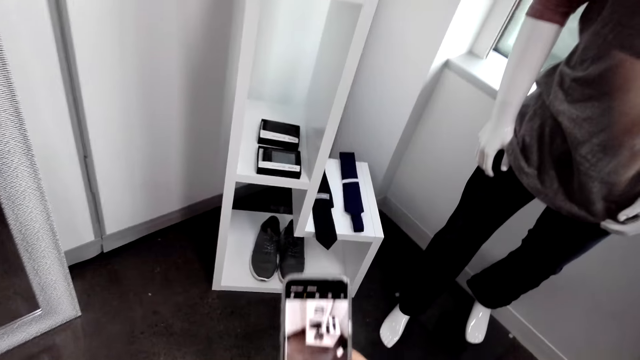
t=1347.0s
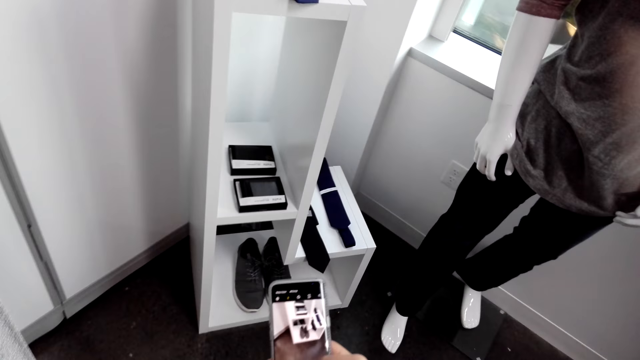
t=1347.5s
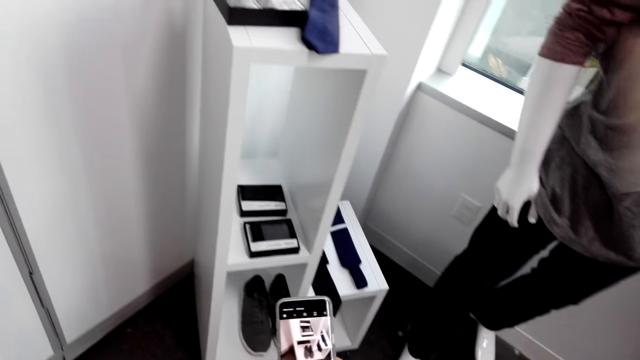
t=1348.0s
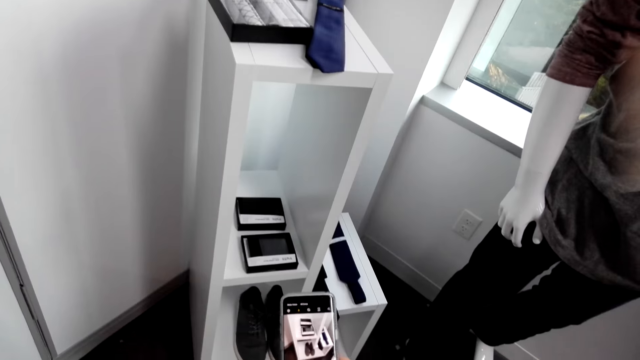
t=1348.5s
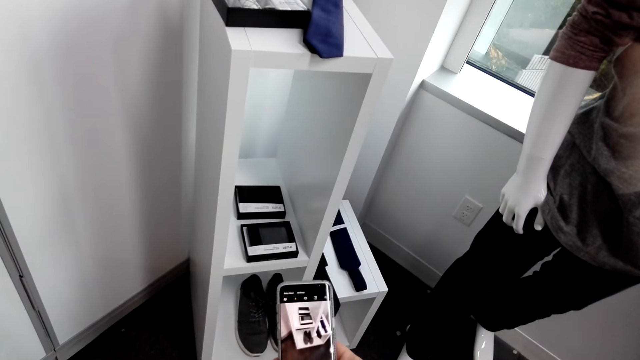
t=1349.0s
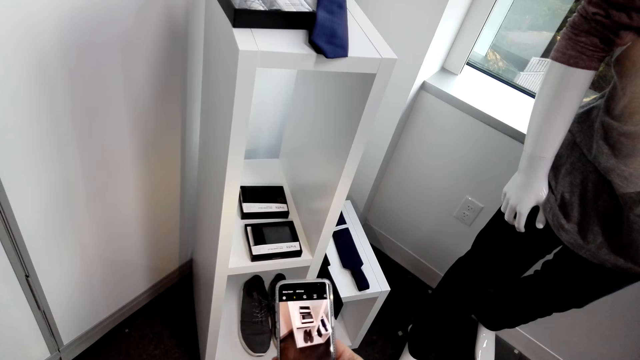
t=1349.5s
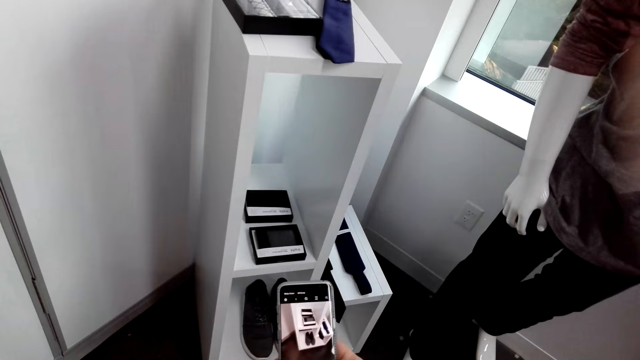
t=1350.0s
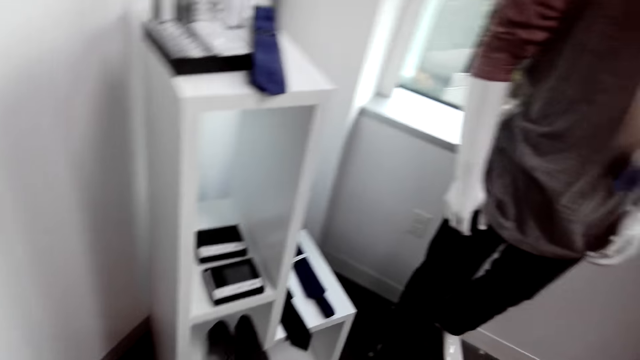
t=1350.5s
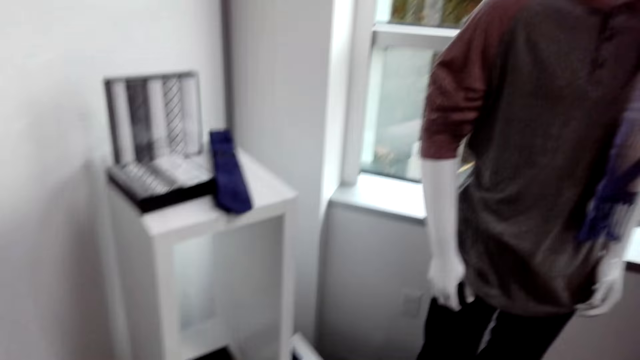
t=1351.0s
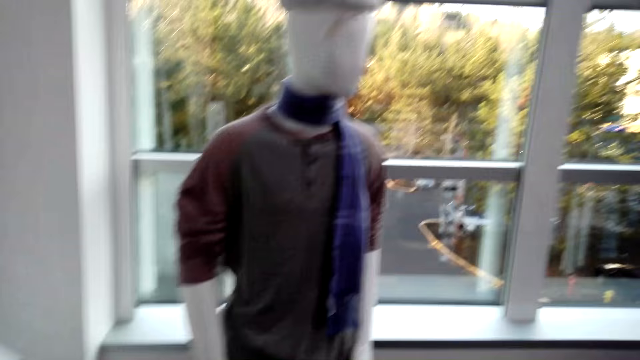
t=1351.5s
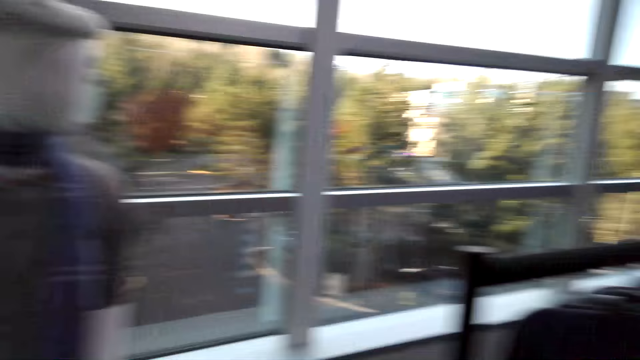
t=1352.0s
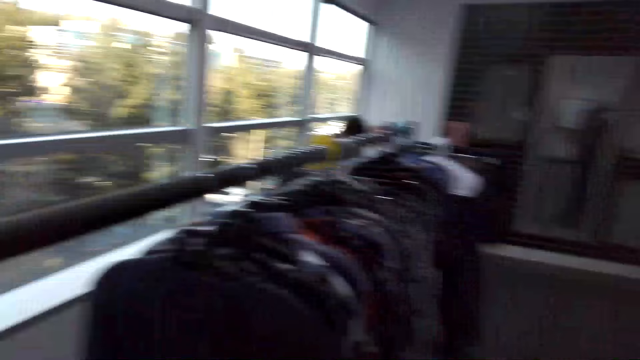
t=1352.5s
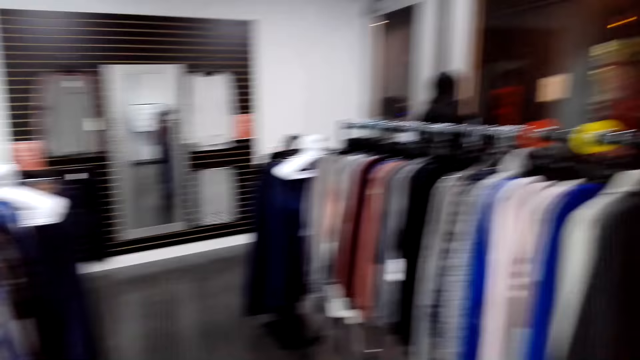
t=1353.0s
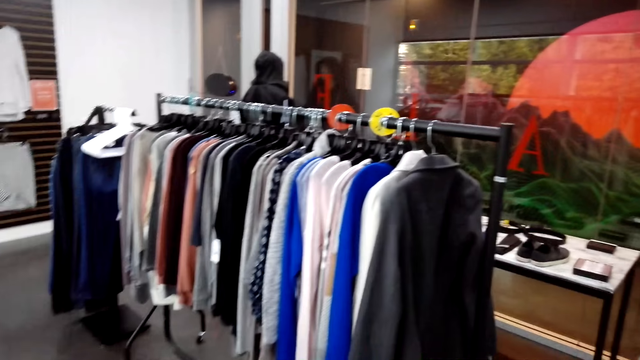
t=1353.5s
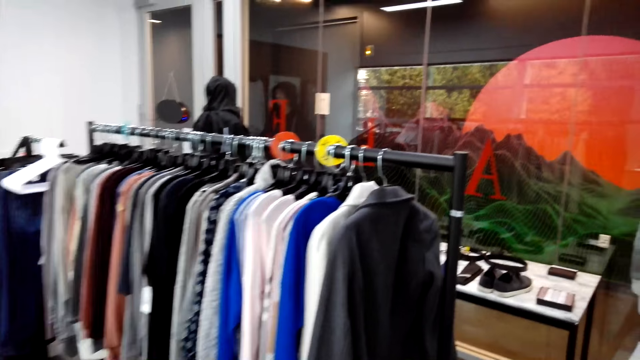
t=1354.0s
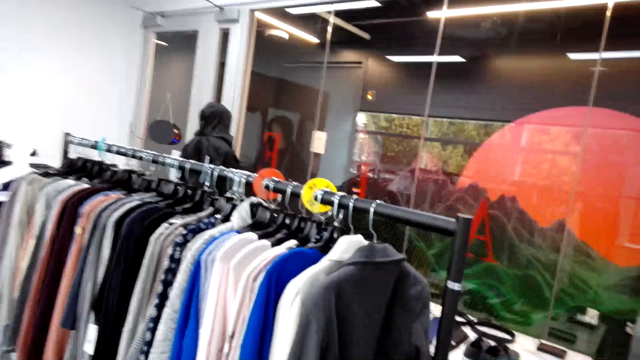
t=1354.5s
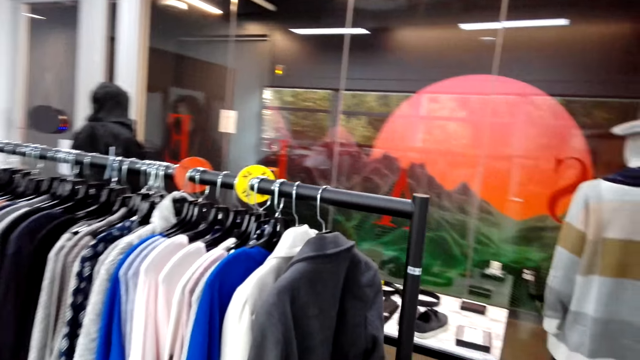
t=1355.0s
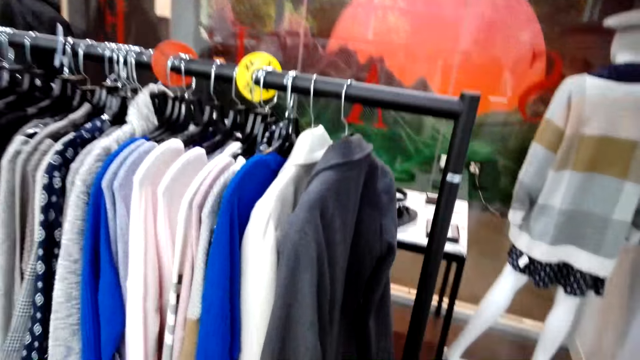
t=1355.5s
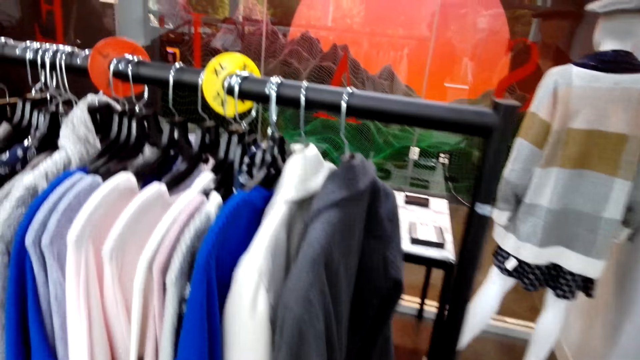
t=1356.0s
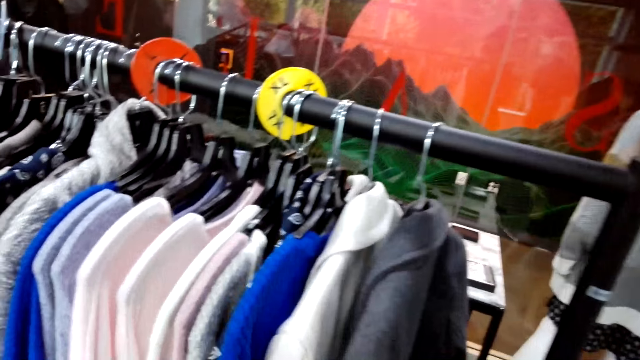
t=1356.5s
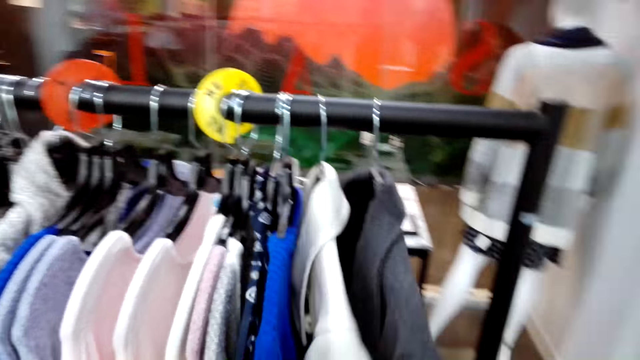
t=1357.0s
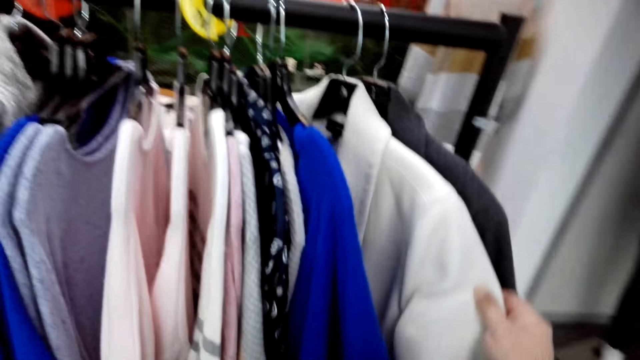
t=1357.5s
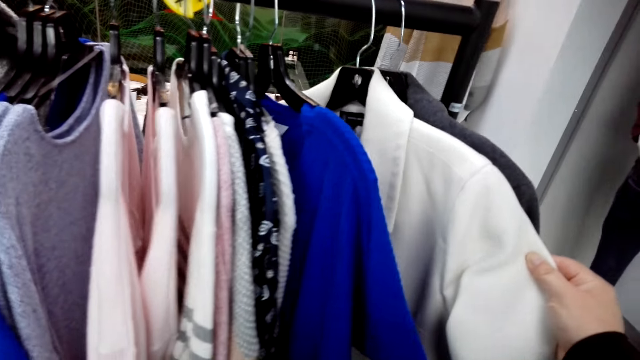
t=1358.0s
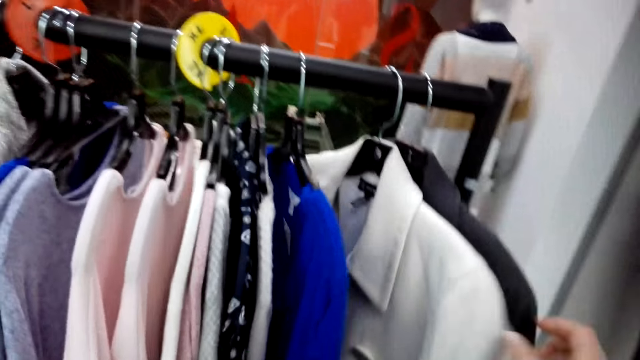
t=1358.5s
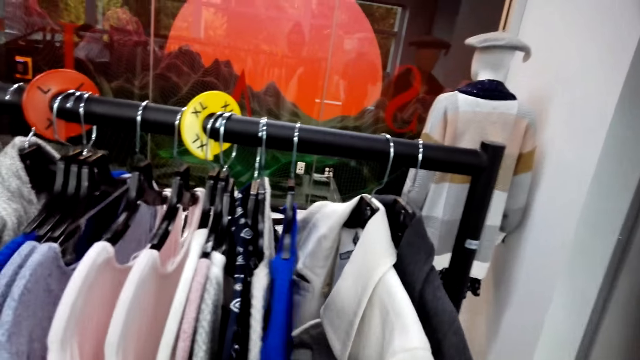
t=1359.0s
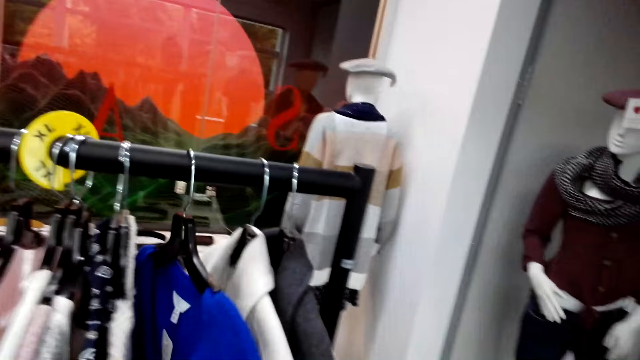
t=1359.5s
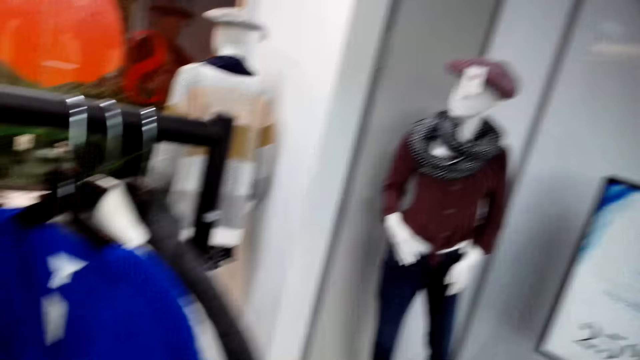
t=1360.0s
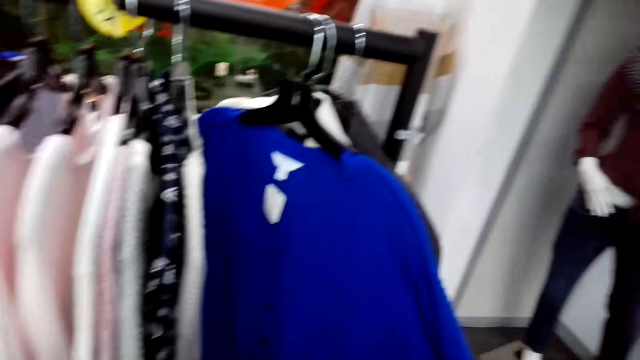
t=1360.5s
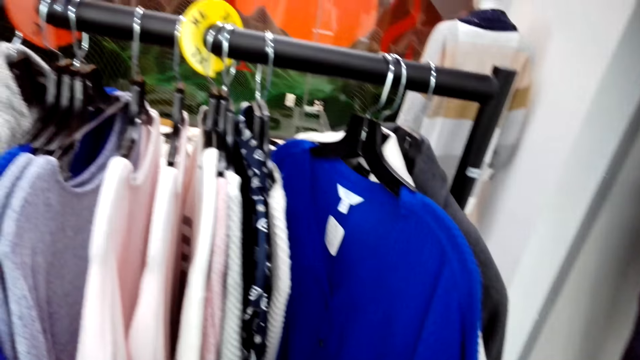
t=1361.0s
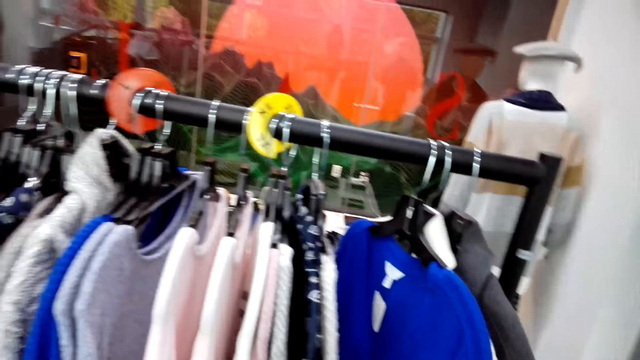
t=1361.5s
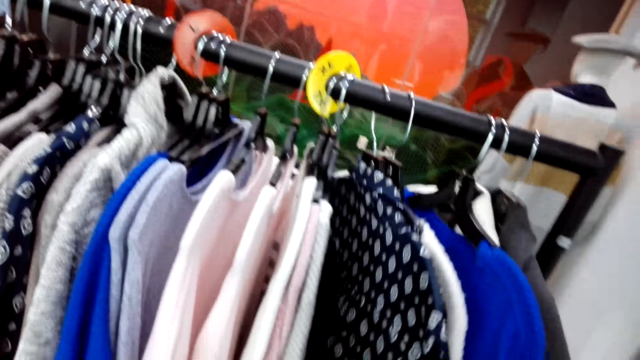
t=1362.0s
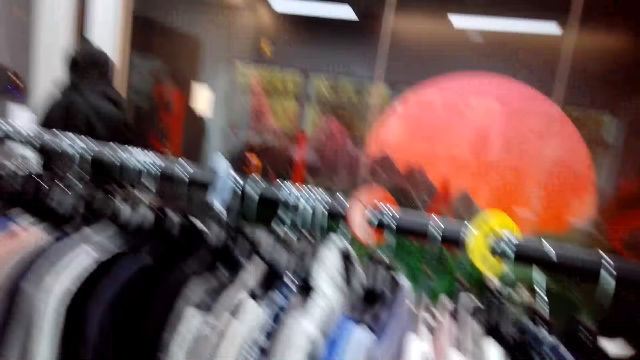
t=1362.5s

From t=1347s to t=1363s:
The camera wearer takes a picture. He holds sweaters on his hands.

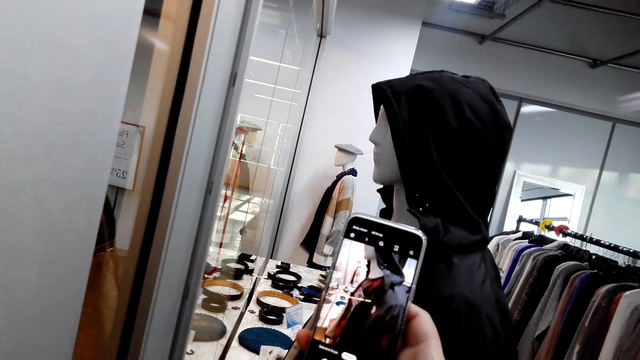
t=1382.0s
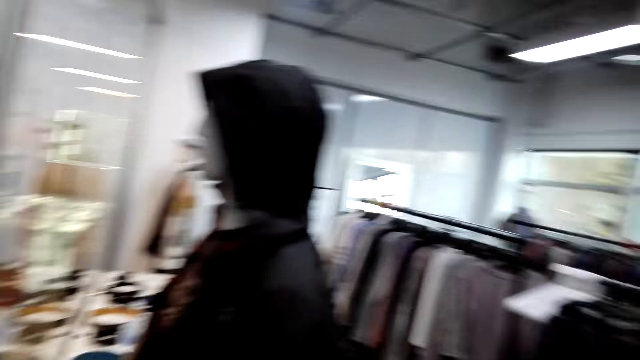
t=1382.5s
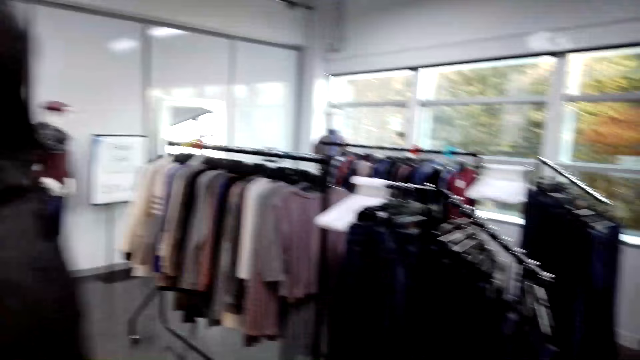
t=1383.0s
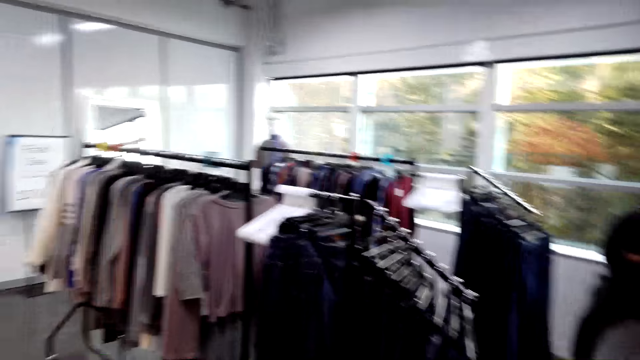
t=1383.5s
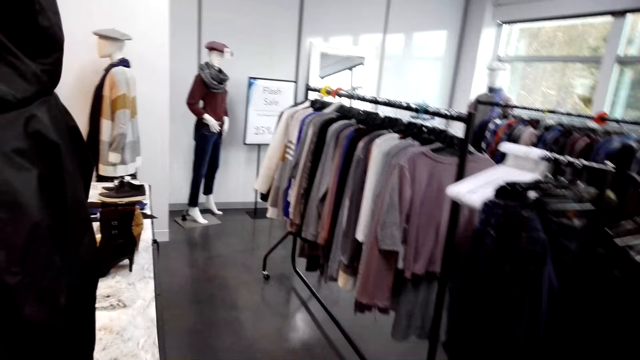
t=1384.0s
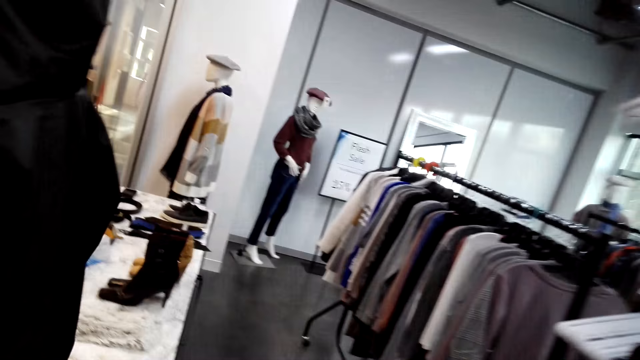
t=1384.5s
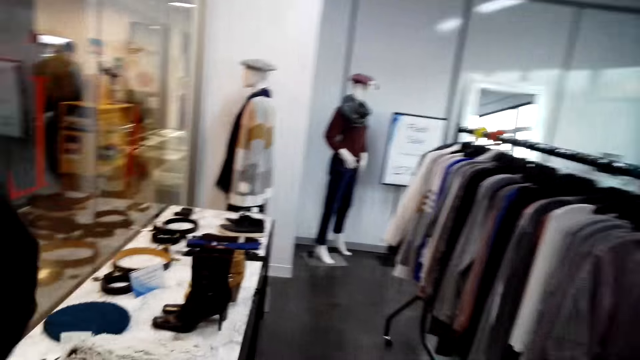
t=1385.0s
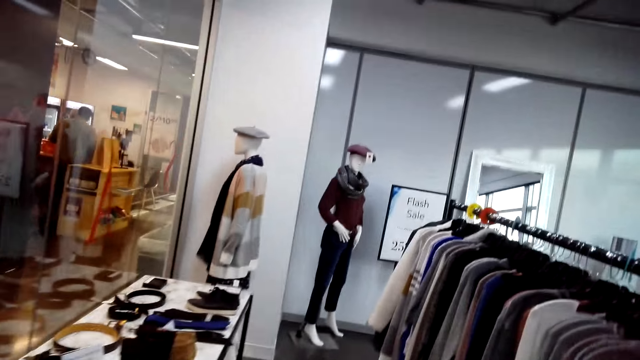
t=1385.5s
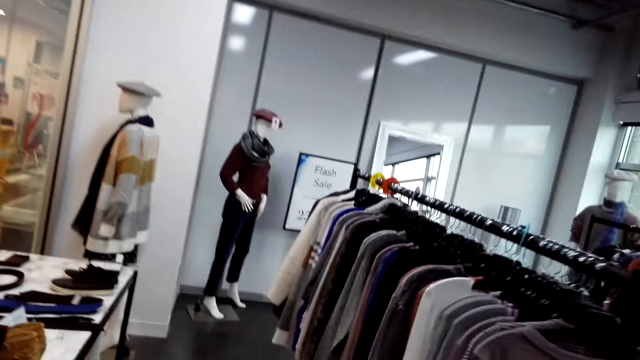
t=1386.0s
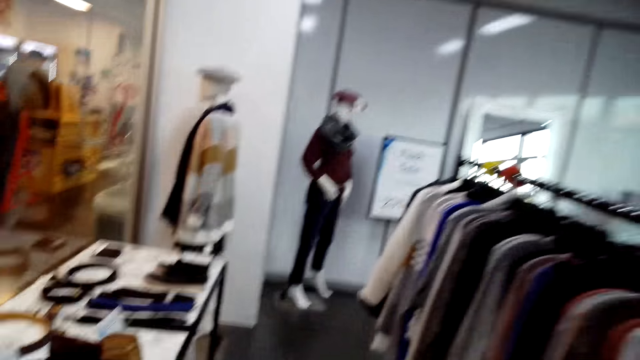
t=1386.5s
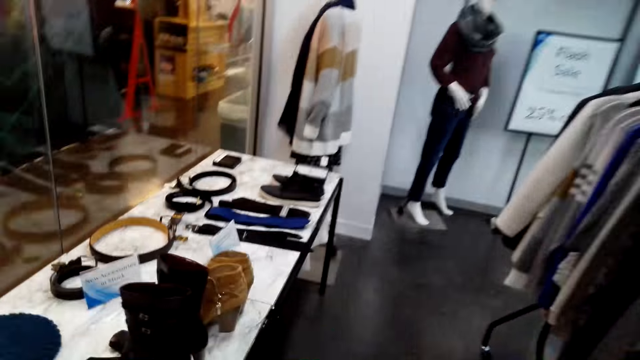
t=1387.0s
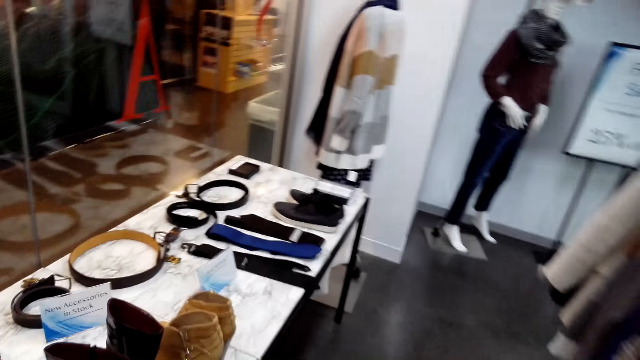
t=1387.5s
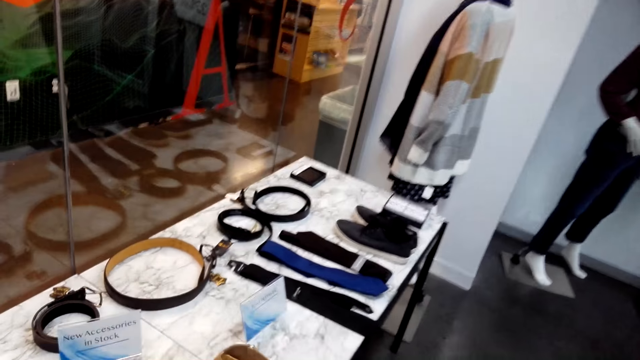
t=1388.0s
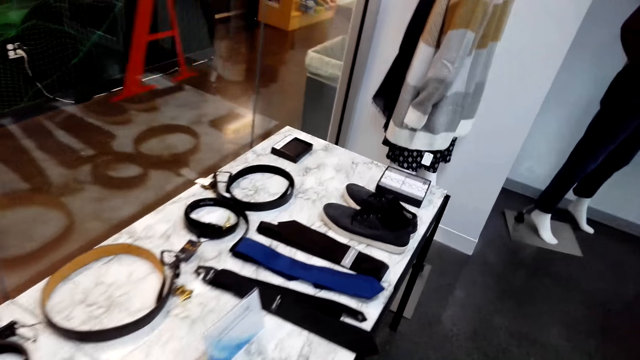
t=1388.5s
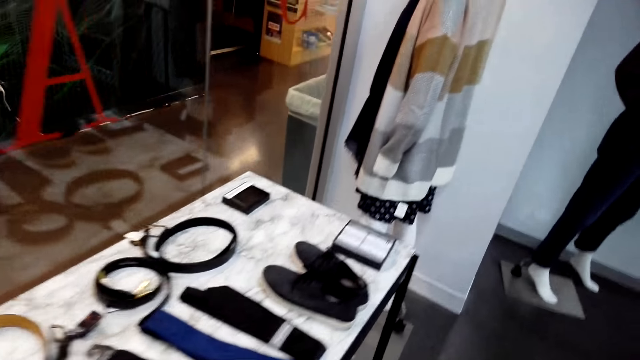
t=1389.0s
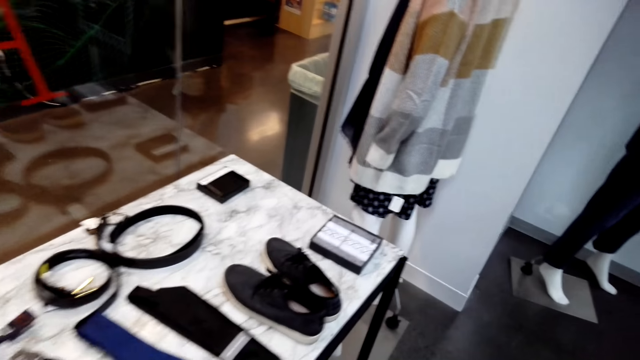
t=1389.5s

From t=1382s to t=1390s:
The camera wearer walks around the supermarket.
